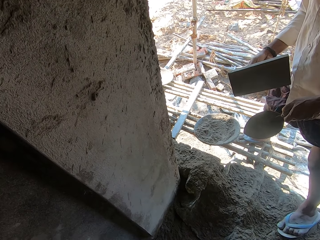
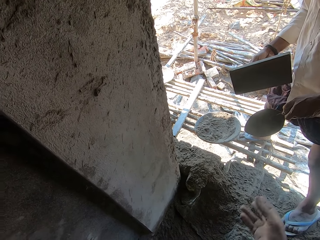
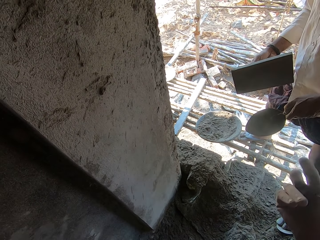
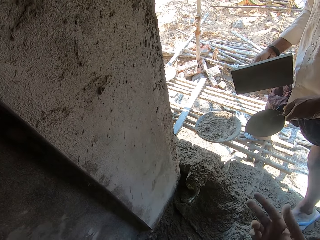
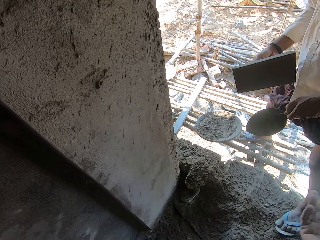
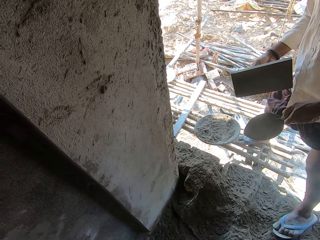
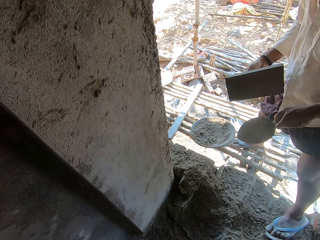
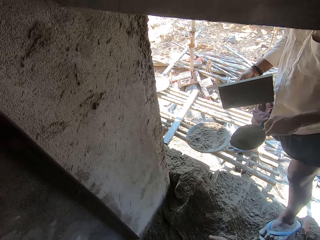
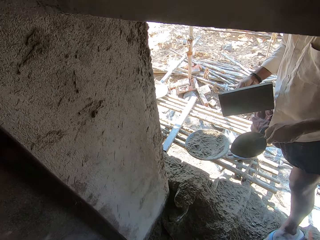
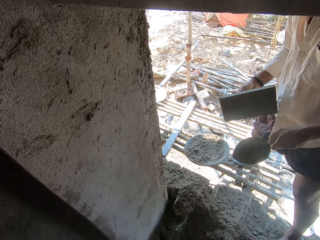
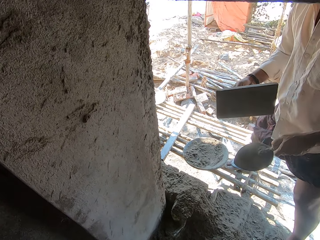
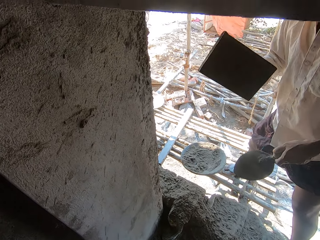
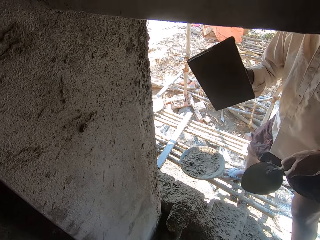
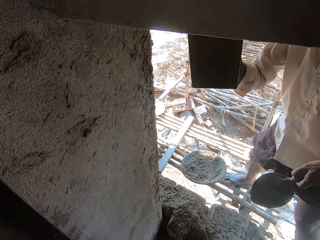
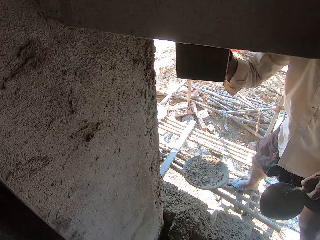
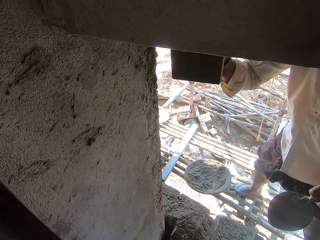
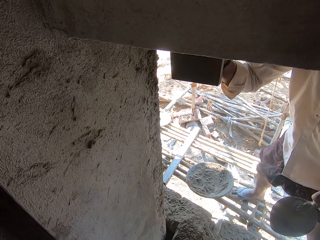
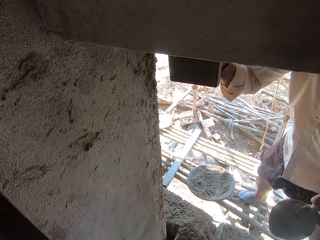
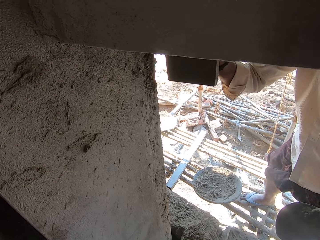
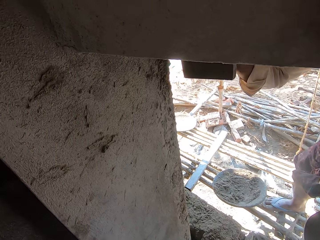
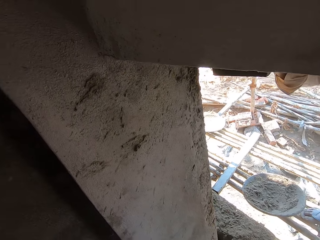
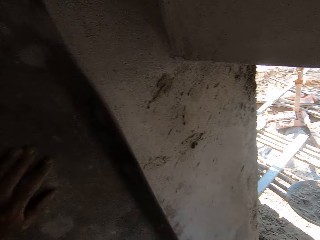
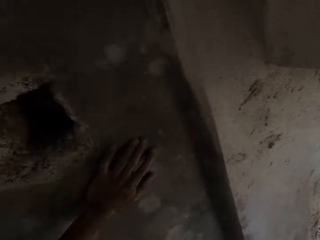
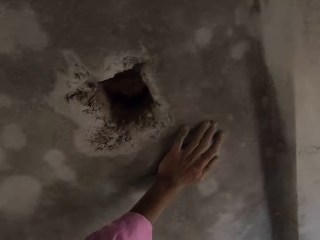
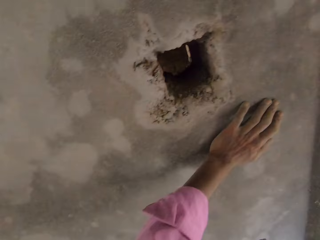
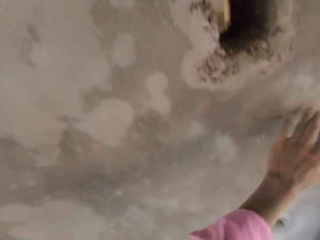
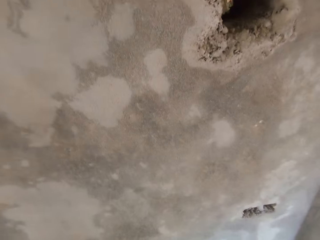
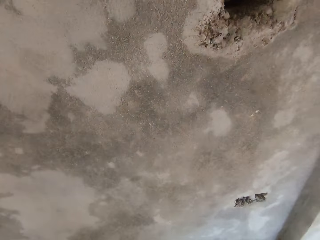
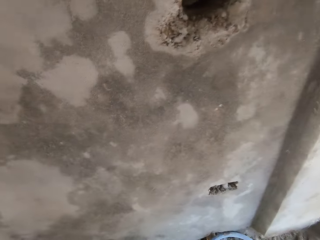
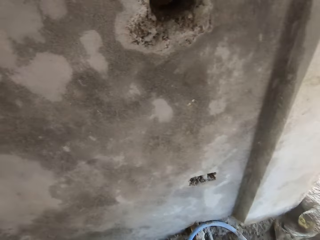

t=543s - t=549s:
A man talks to the camera wearer. The camera wearer raises the wooden float. They talk to the man. They touch the wall and look around. They remove the hand from the wall.

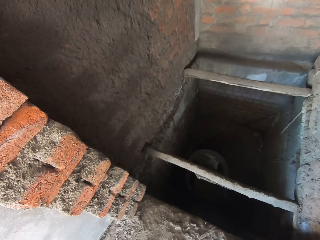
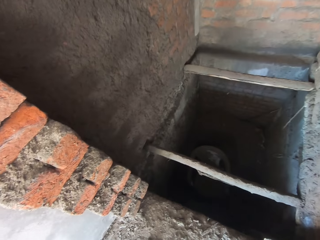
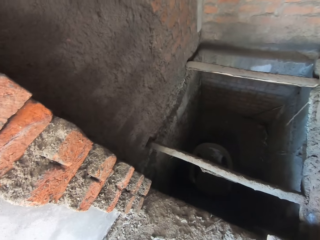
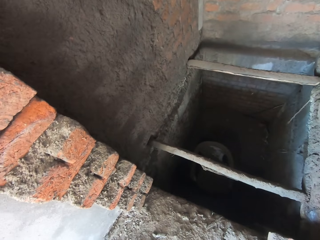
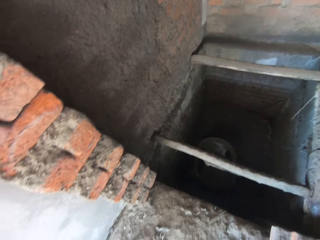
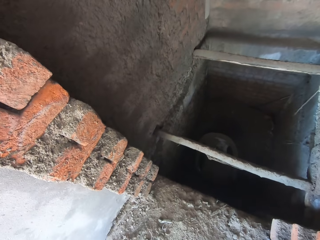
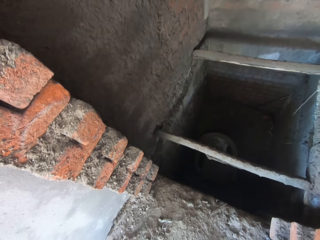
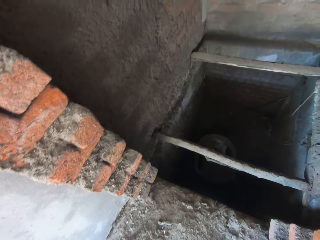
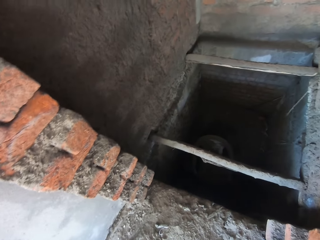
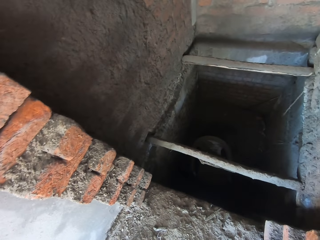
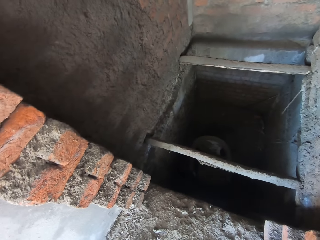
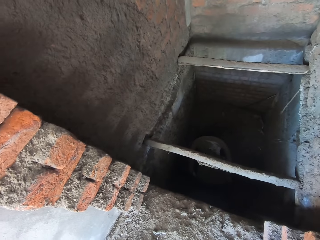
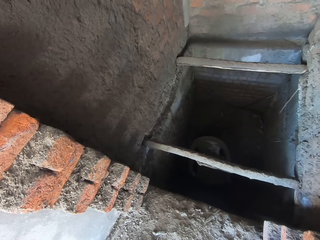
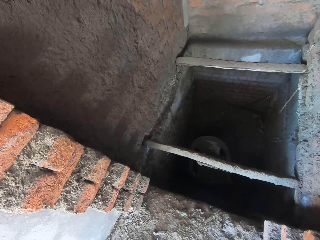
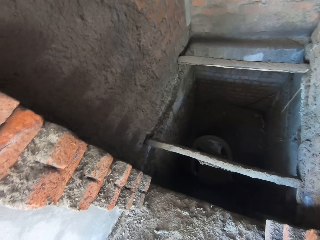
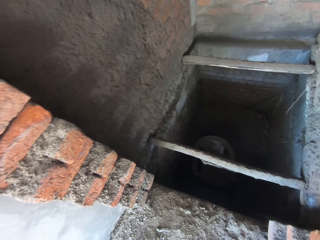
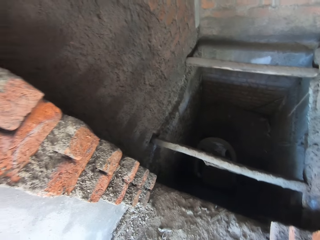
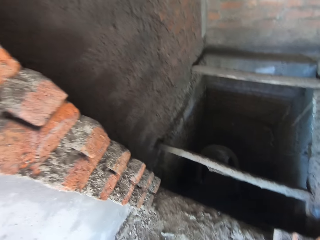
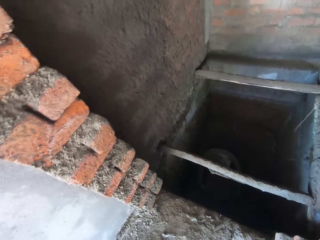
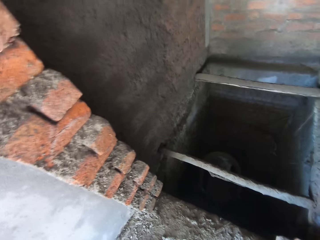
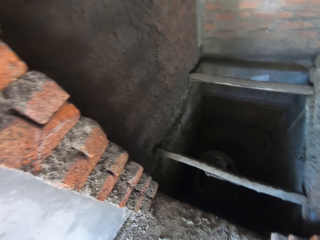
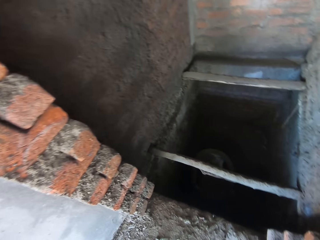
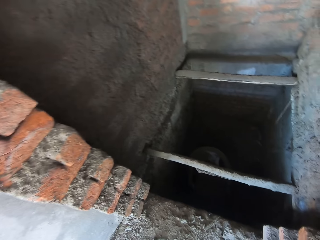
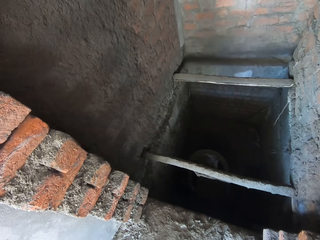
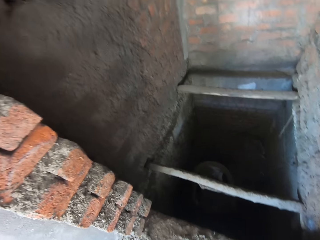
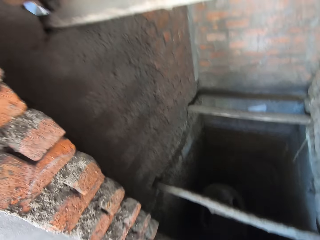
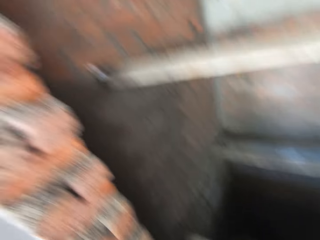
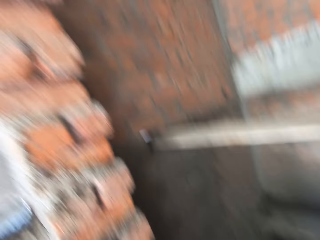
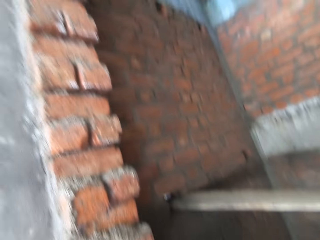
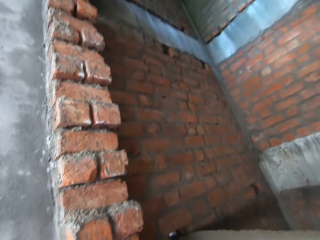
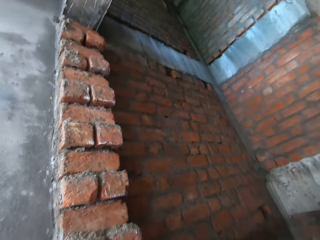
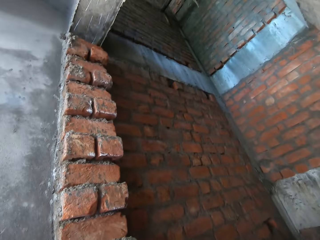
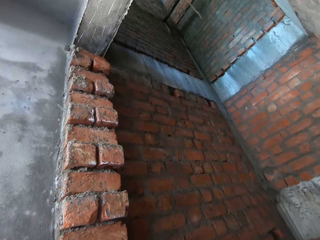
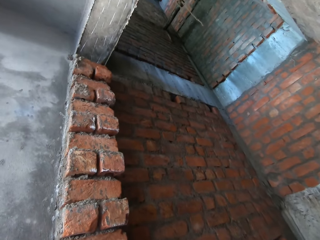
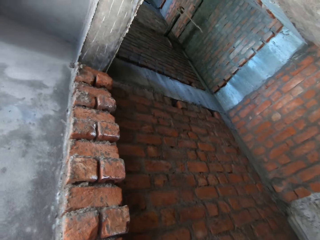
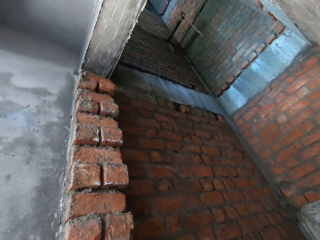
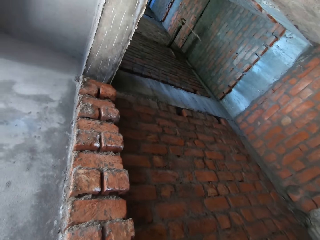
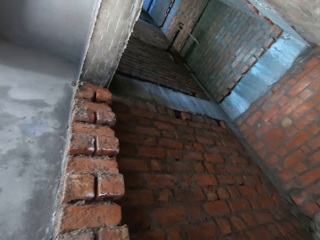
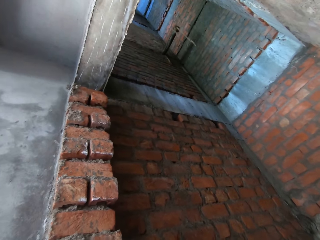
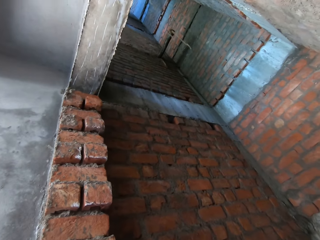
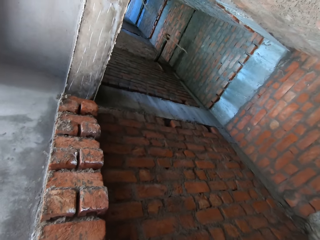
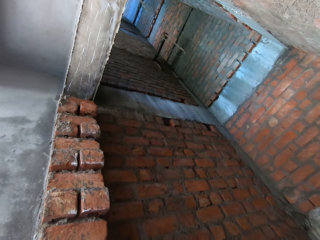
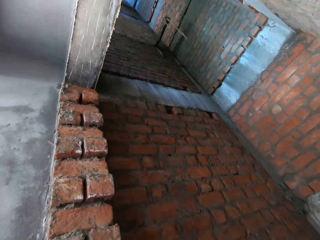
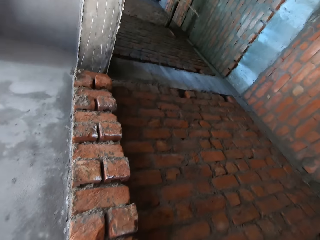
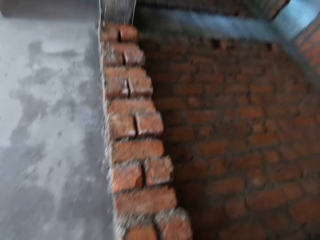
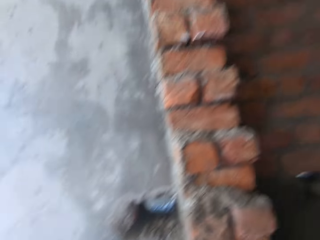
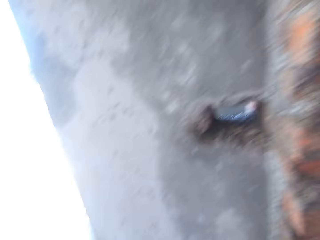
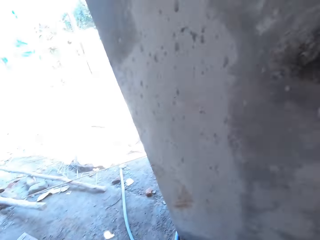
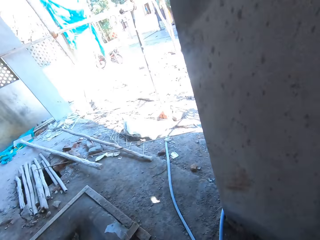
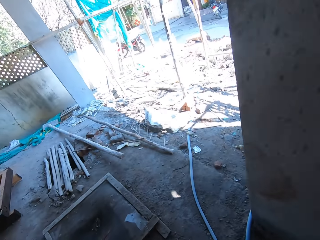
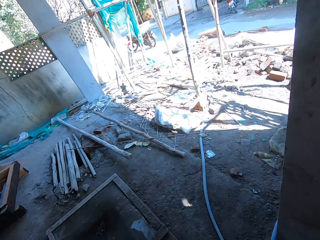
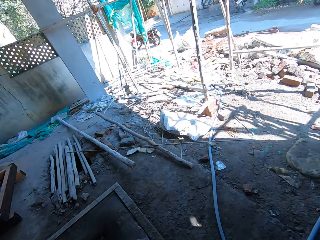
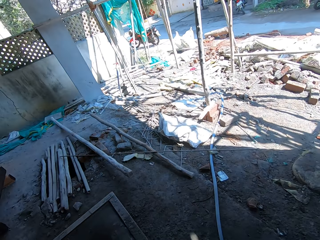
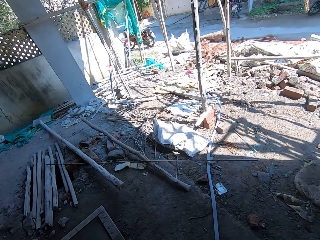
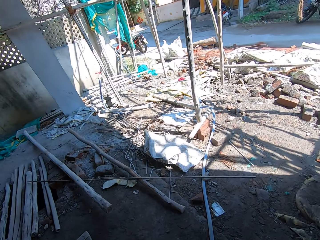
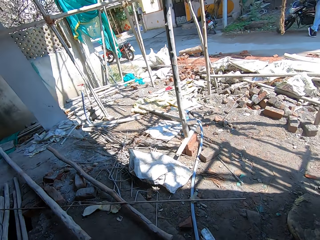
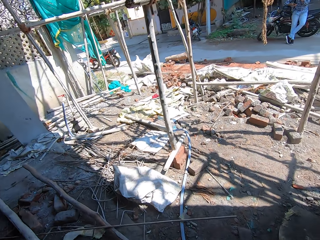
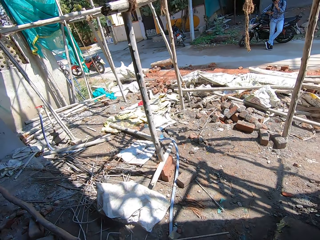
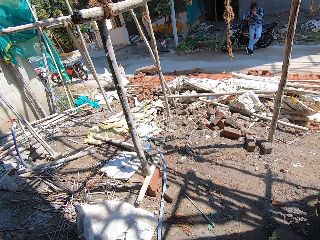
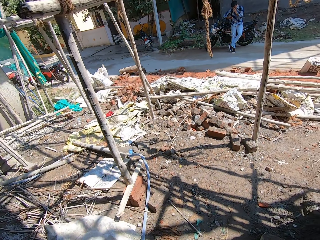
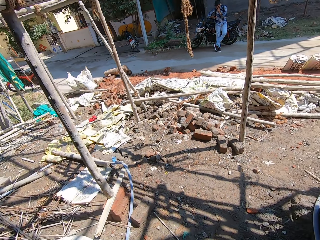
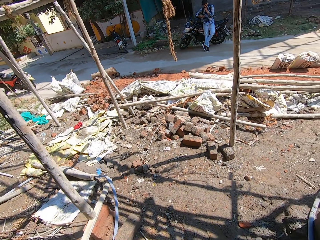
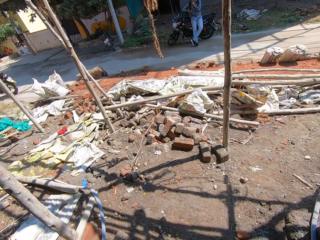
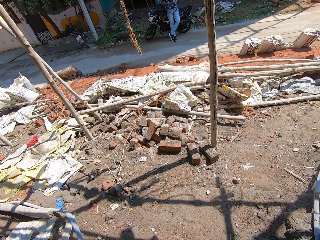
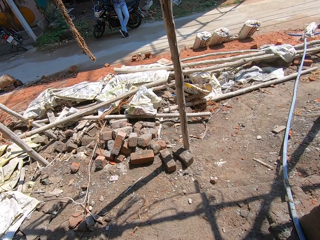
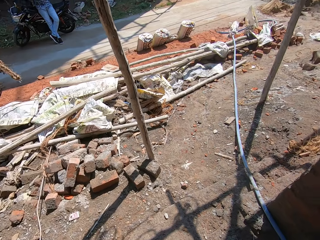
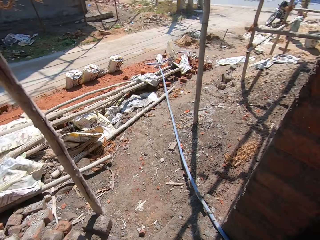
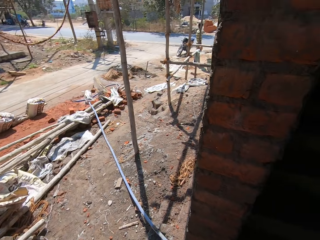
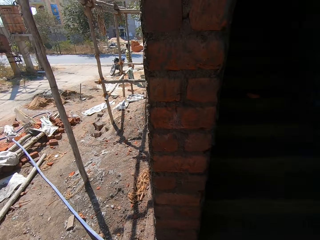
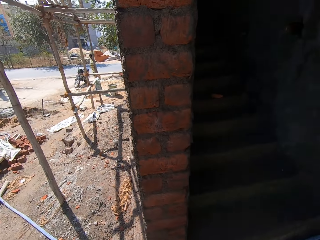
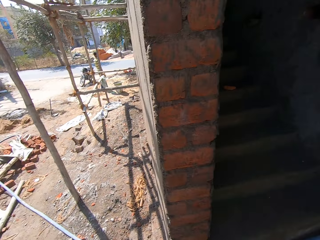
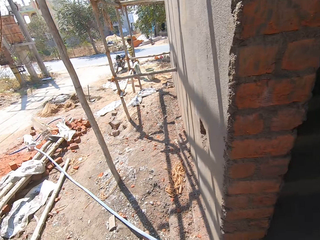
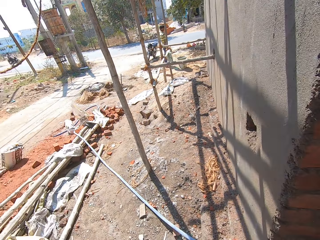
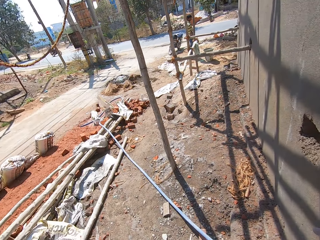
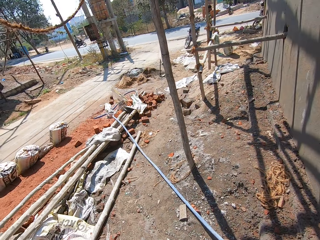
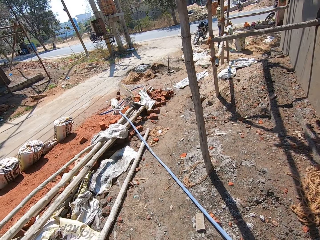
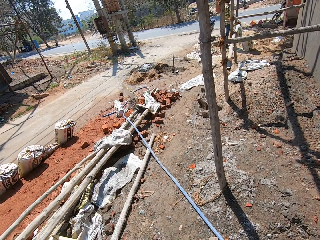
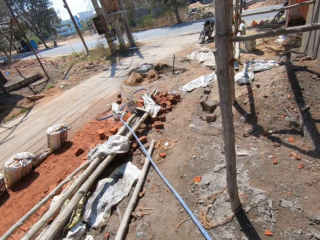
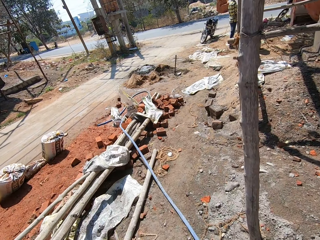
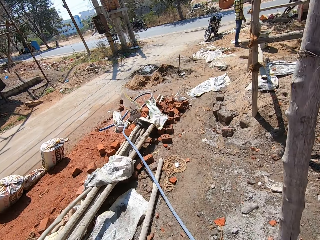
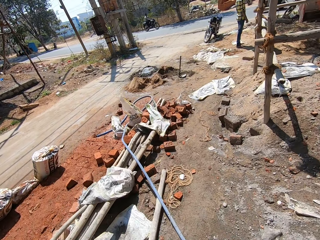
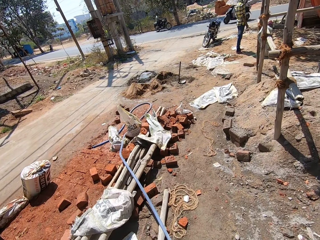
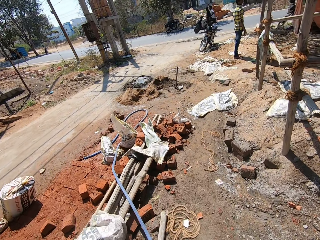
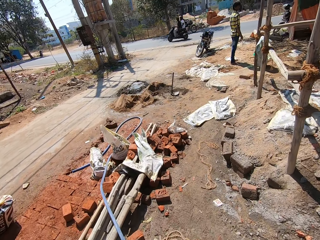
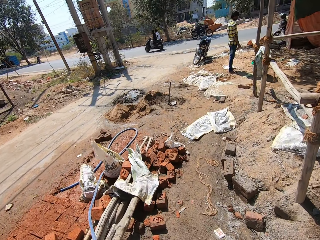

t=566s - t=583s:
The camera wearer looks at a deep hole. They walk around the construction. They walk at a construction site.
